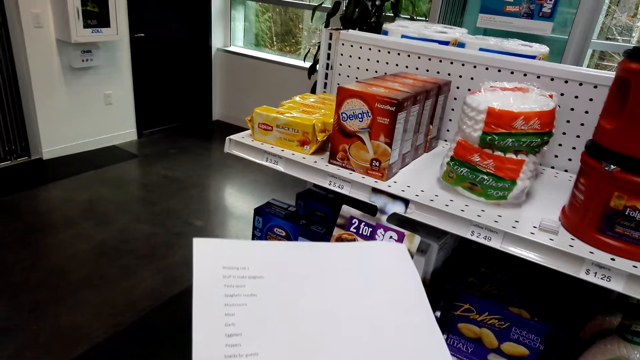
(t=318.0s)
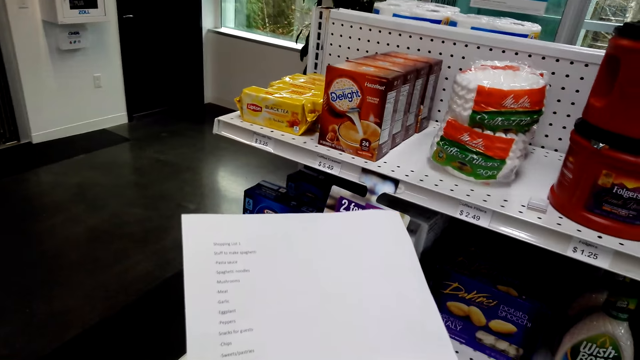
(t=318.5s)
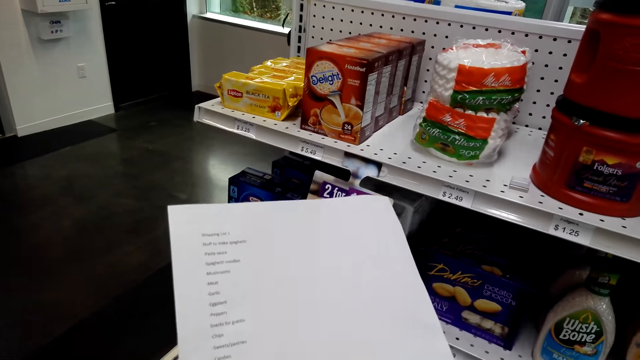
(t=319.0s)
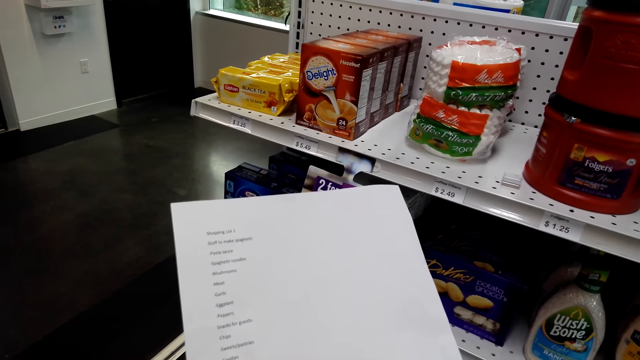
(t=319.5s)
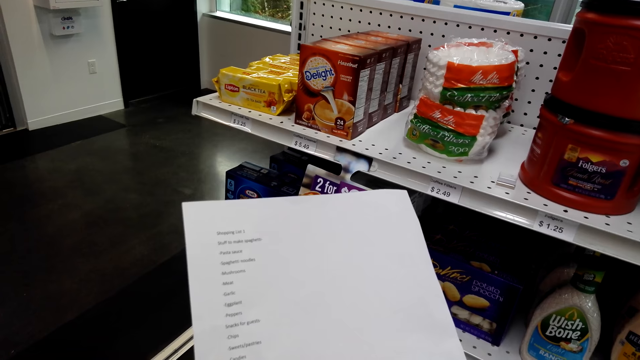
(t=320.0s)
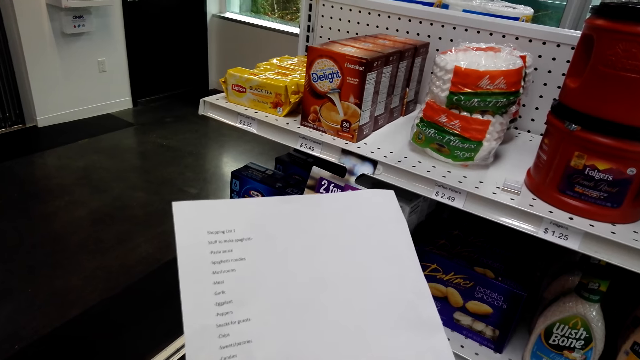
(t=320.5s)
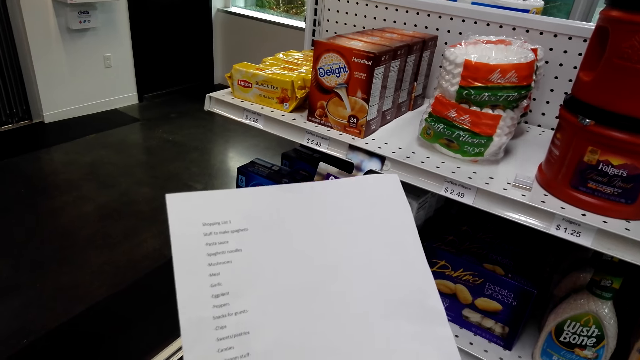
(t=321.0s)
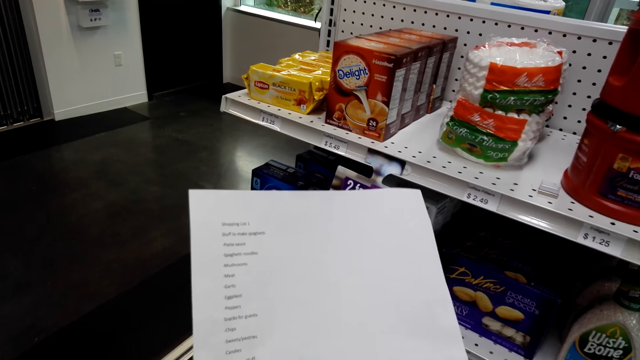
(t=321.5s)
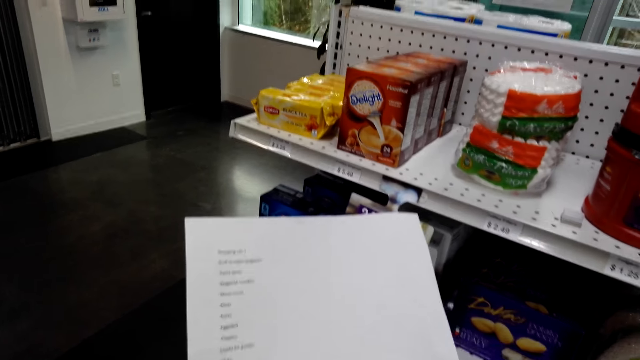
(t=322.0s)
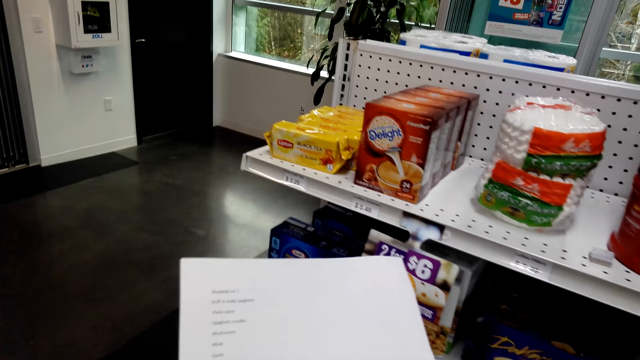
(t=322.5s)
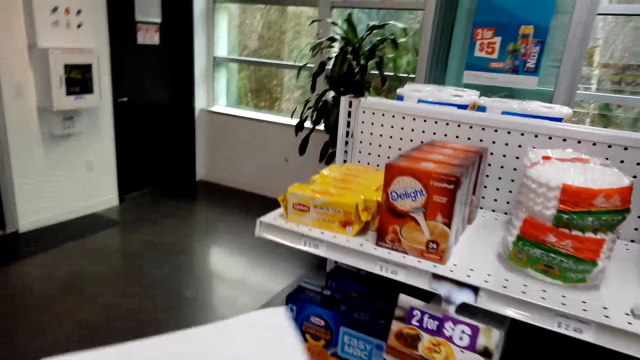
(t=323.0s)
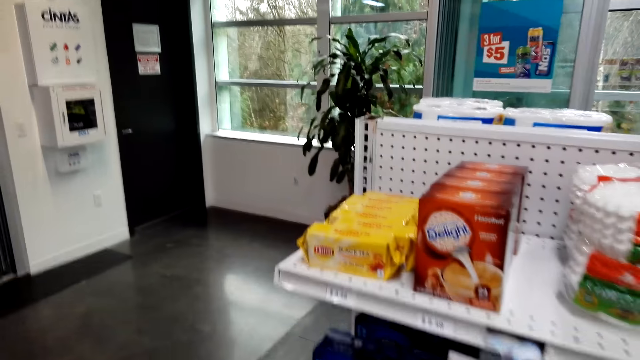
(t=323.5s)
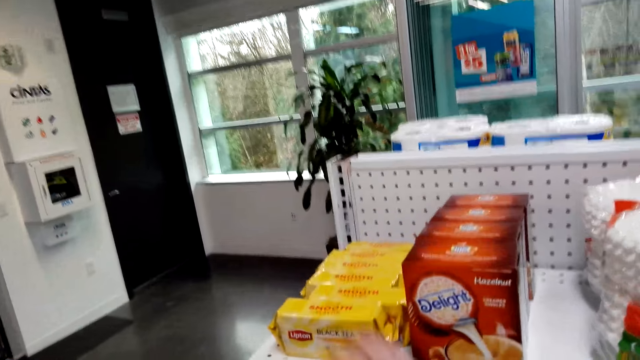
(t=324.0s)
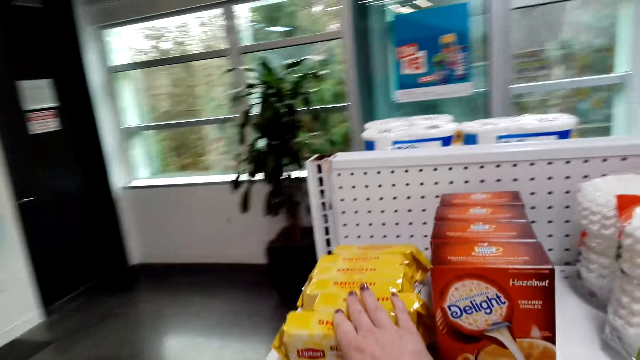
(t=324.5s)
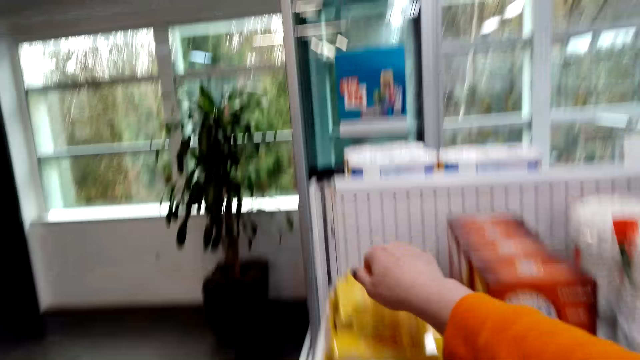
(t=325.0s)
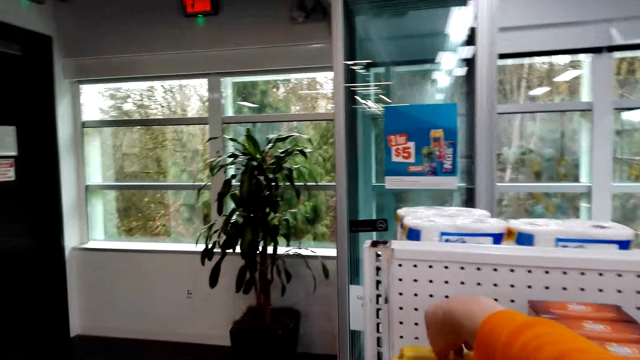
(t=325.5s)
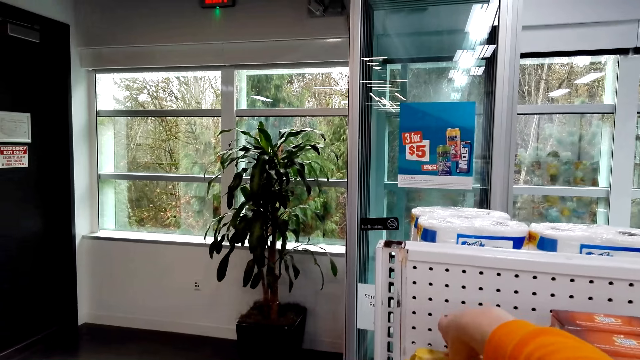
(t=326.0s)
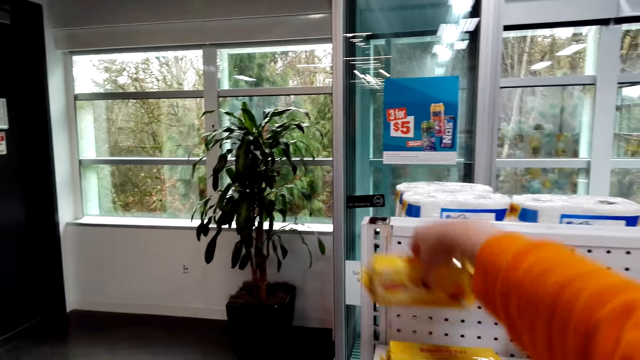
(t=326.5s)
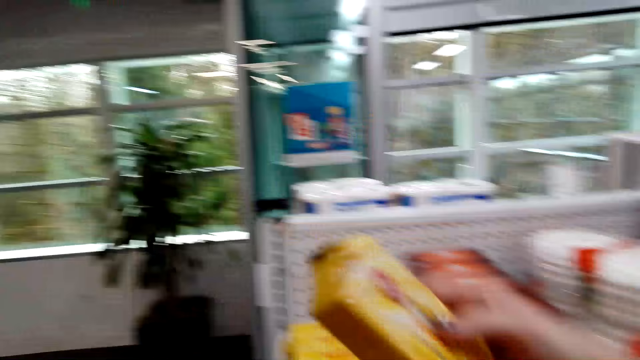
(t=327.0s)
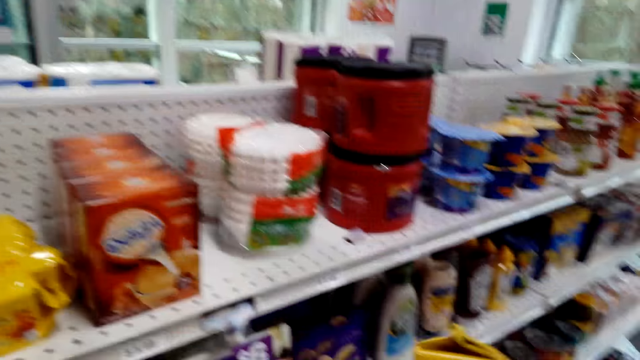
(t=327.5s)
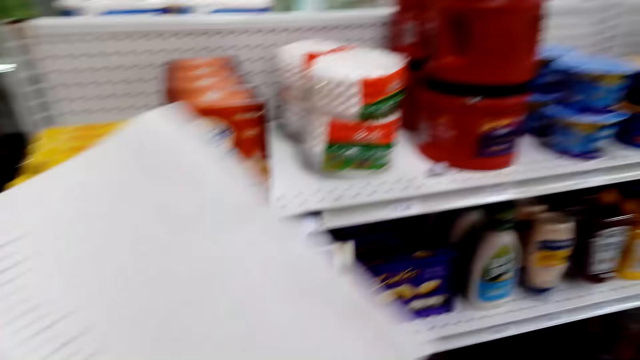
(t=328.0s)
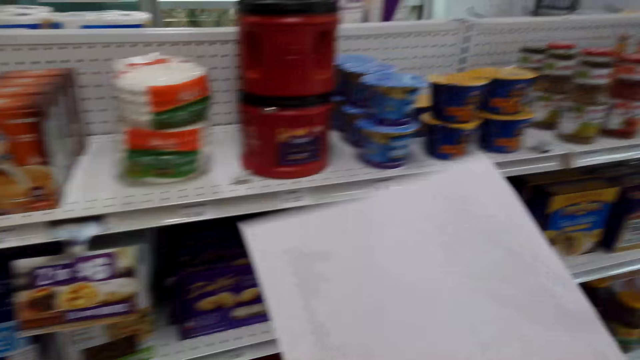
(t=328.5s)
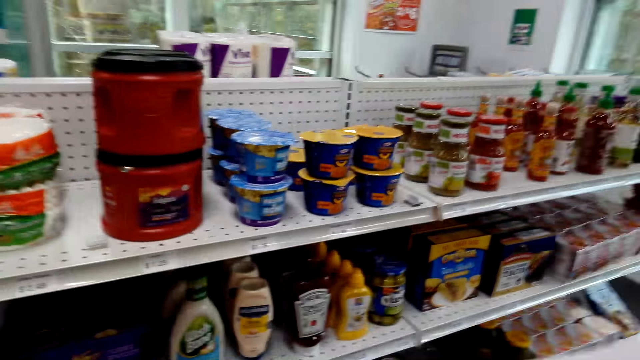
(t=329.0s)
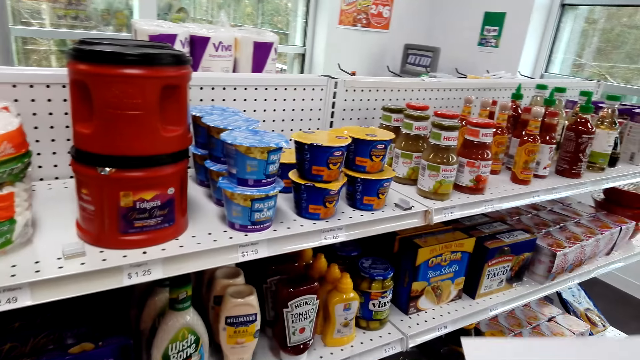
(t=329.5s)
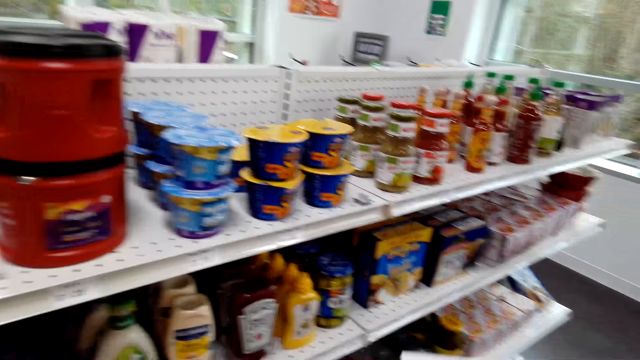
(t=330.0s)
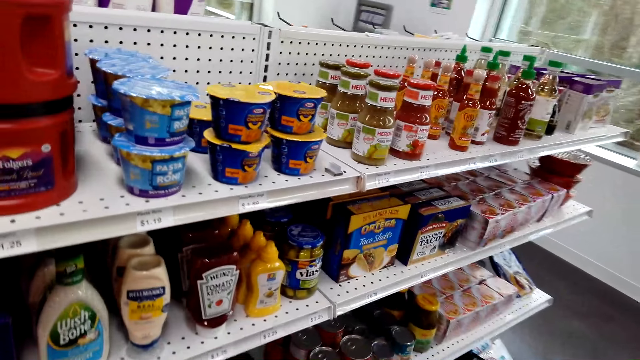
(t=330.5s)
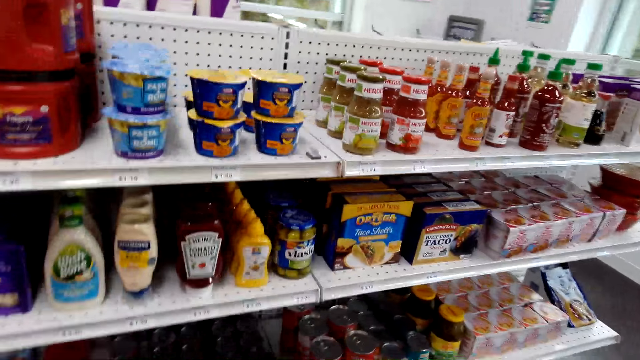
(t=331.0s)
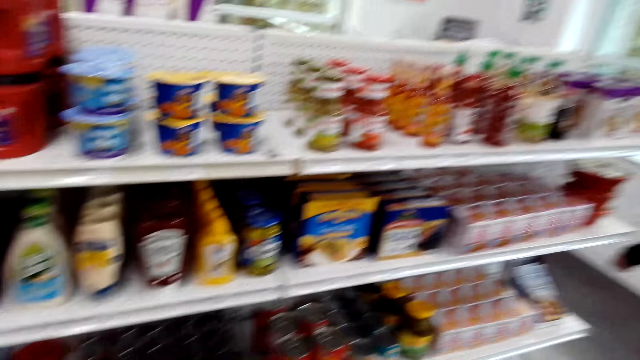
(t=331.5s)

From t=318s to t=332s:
The camera wearer reads the food list paper. They stare at the list. They pick up something. They look around.

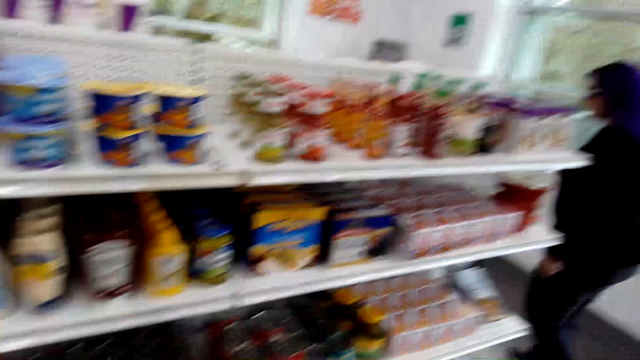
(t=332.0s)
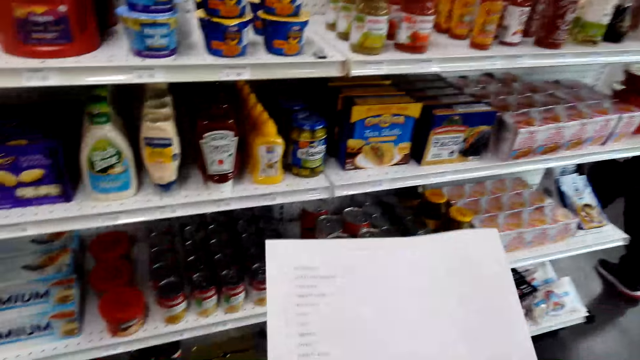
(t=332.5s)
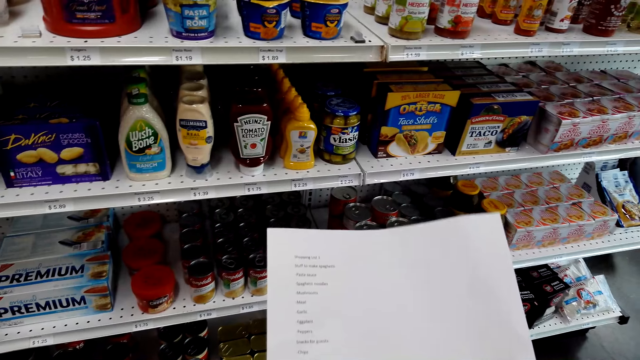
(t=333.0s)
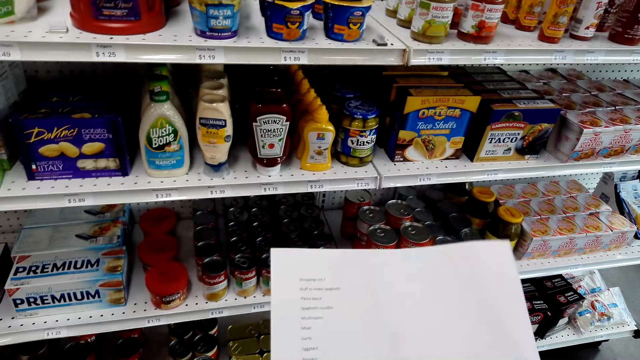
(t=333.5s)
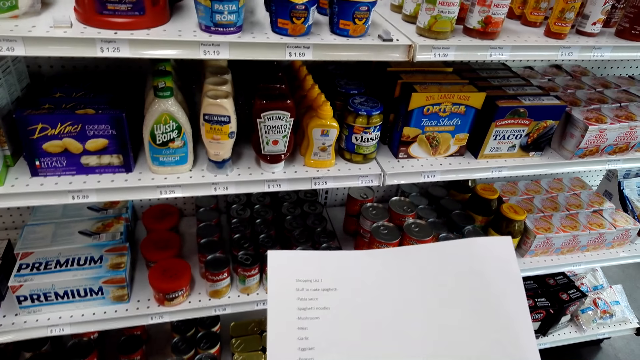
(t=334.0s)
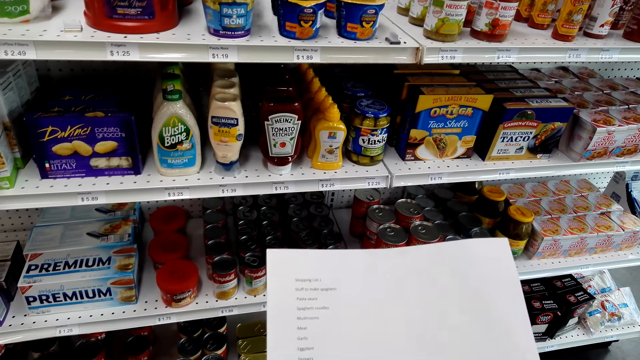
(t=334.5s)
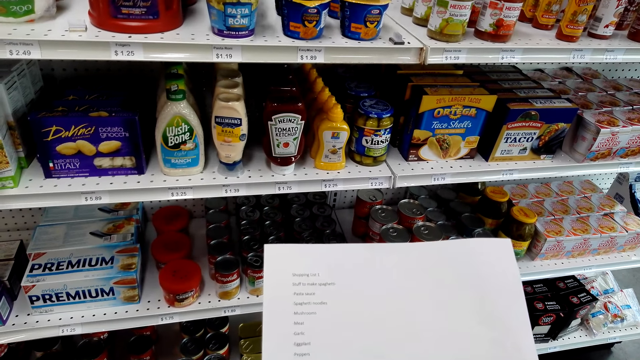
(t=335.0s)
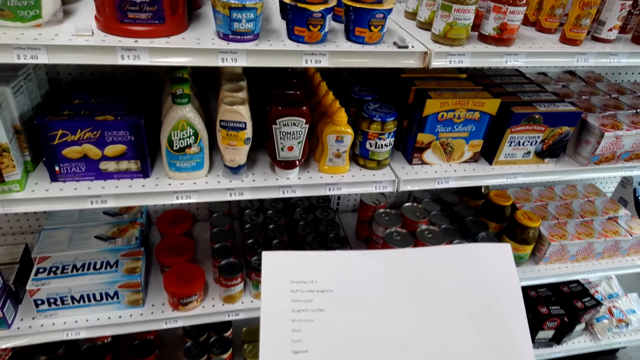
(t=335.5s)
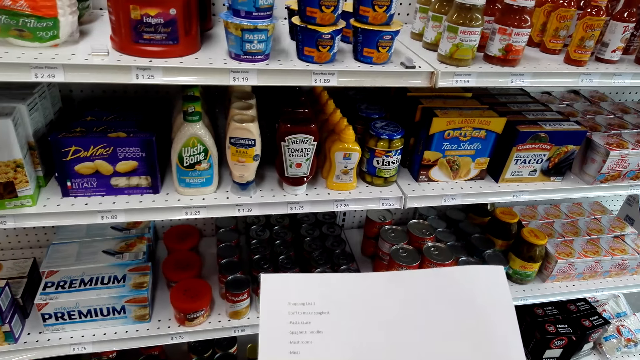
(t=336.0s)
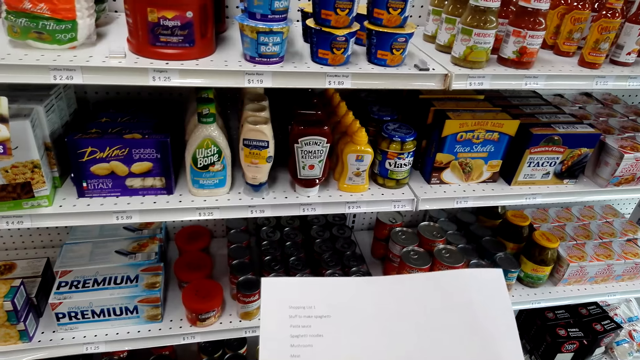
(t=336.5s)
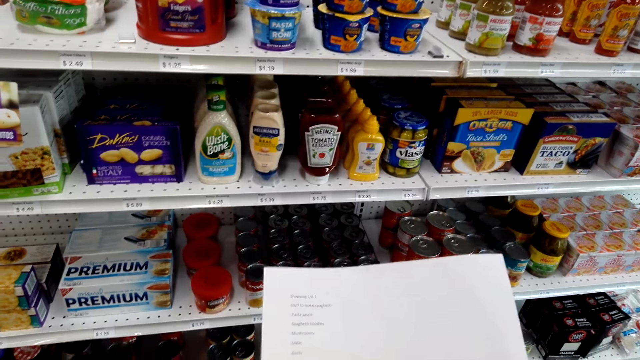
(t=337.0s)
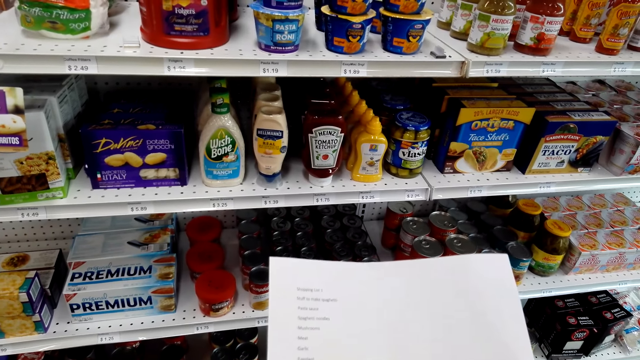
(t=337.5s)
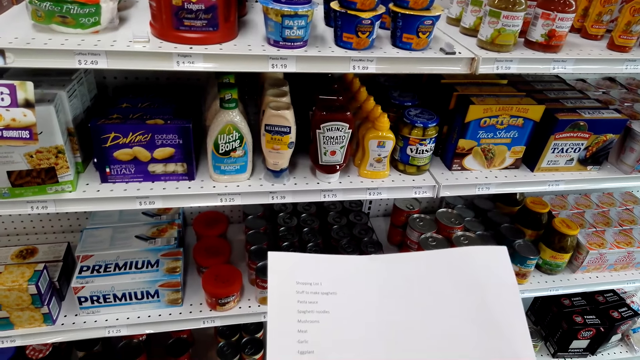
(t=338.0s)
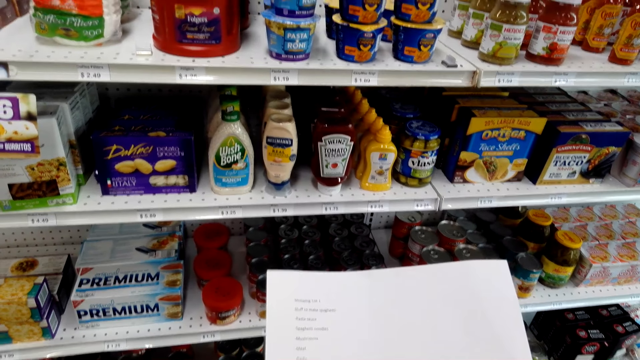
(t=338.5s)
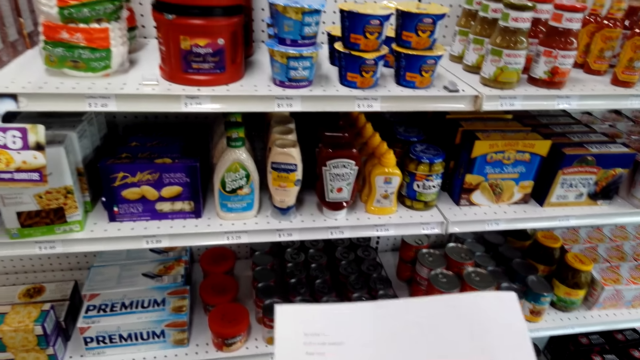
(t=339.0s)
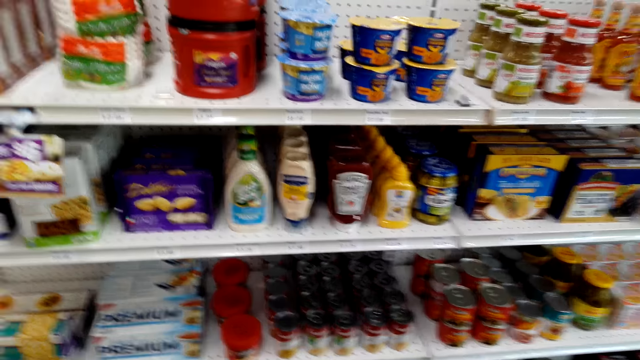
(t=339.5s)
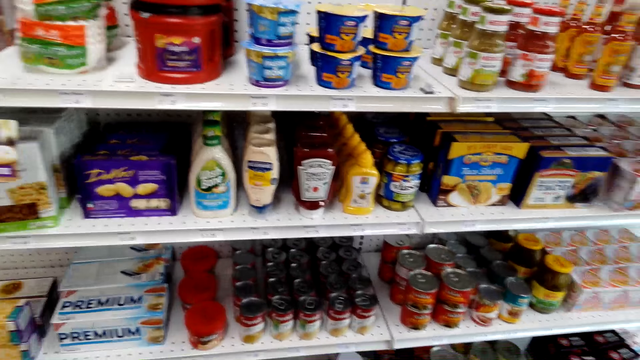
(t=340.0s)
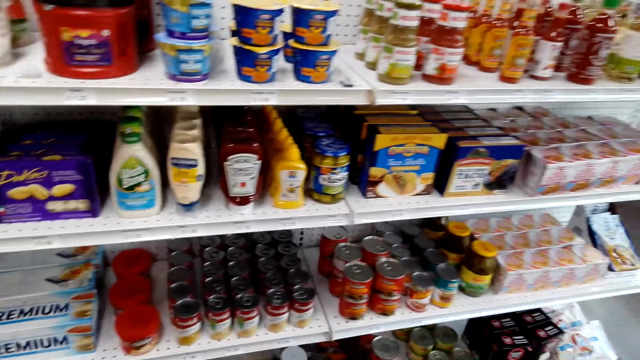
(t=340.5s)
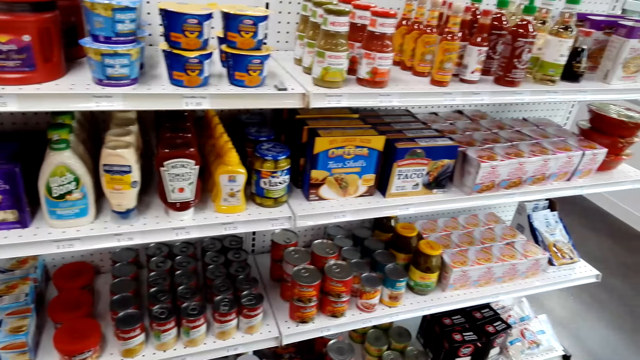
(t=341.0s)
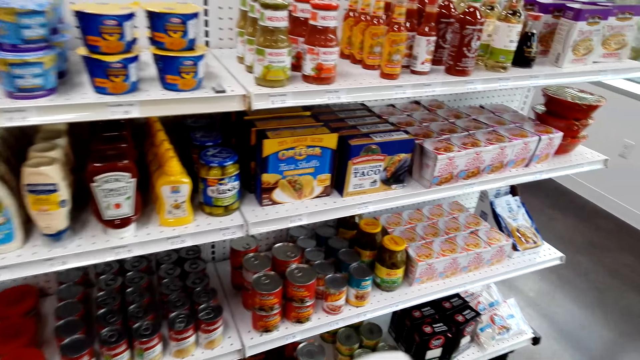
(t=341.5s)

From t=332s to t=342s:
The camera wearer stares at the list. They stare at the list again. They look around.
